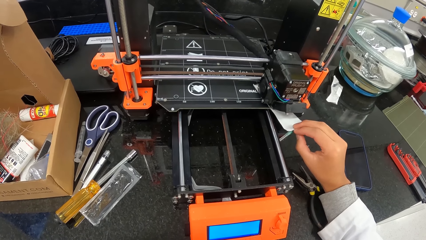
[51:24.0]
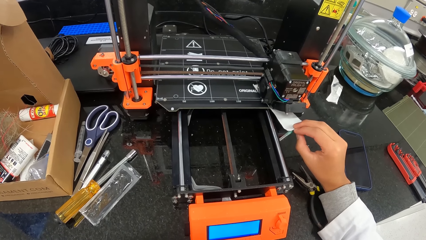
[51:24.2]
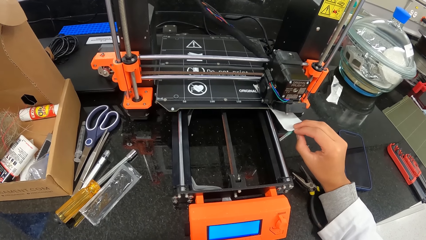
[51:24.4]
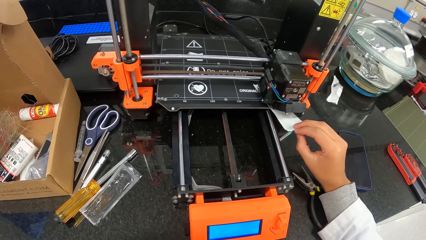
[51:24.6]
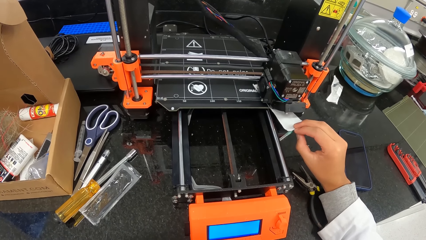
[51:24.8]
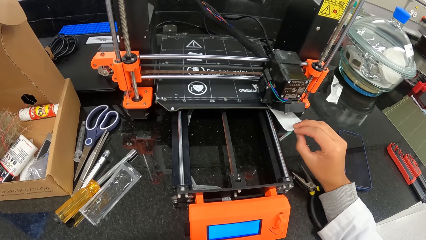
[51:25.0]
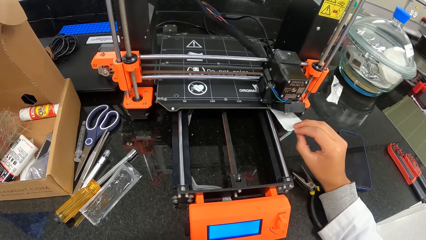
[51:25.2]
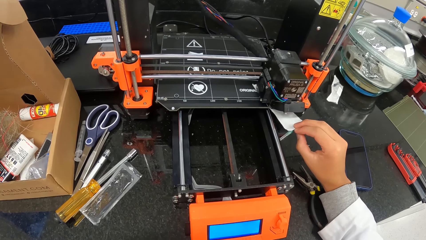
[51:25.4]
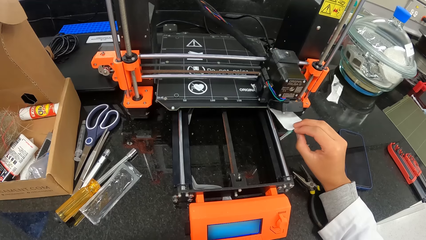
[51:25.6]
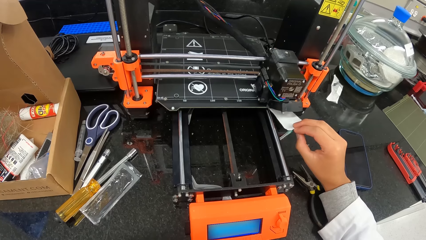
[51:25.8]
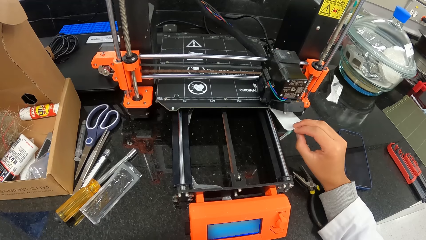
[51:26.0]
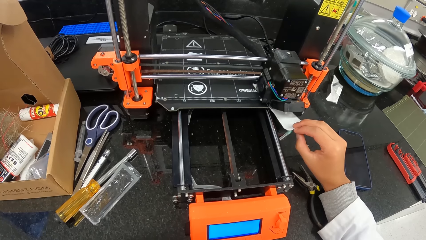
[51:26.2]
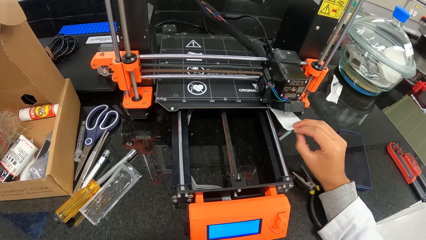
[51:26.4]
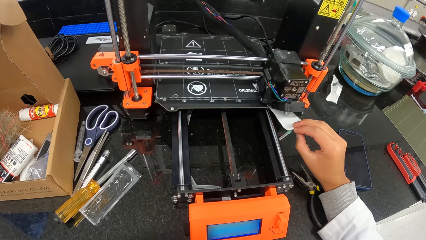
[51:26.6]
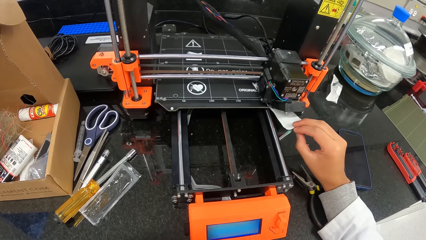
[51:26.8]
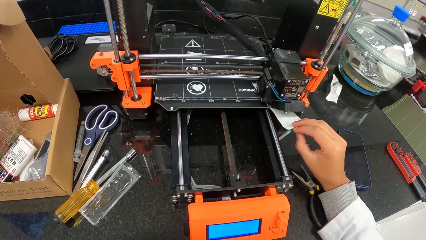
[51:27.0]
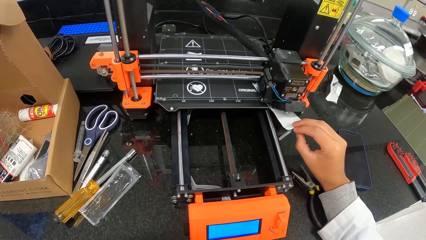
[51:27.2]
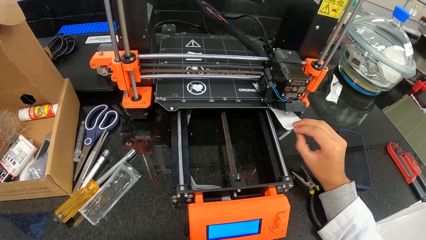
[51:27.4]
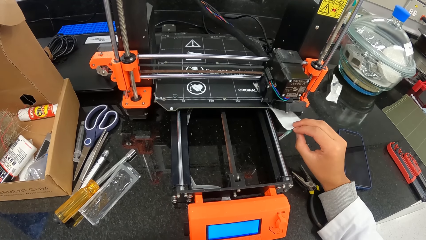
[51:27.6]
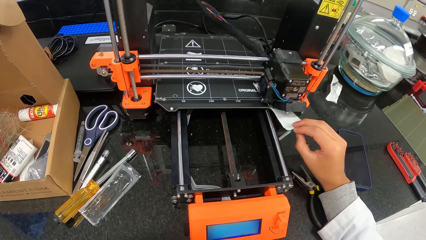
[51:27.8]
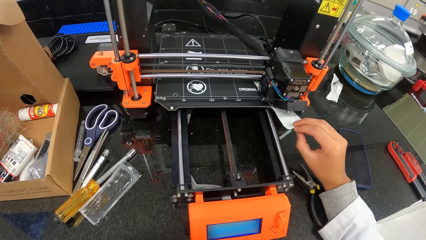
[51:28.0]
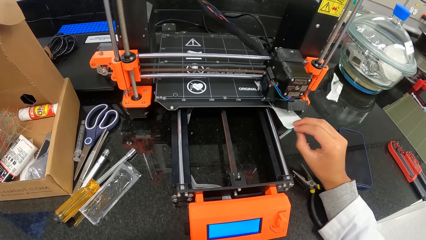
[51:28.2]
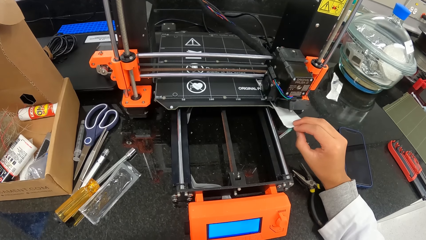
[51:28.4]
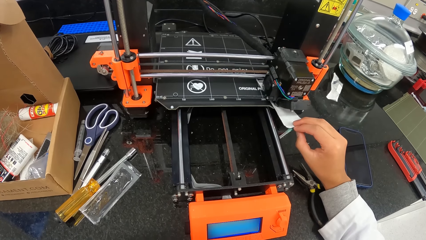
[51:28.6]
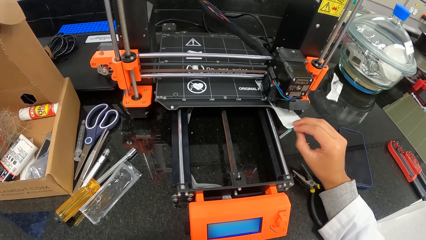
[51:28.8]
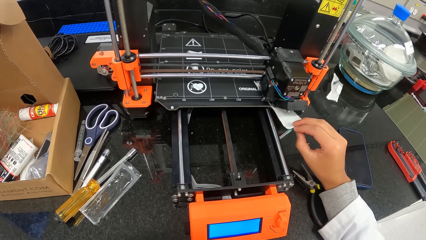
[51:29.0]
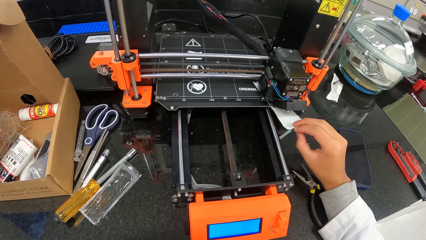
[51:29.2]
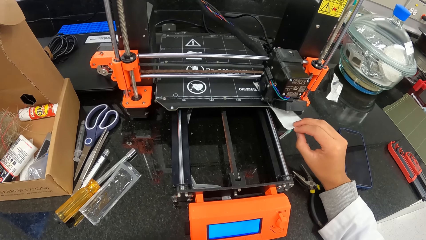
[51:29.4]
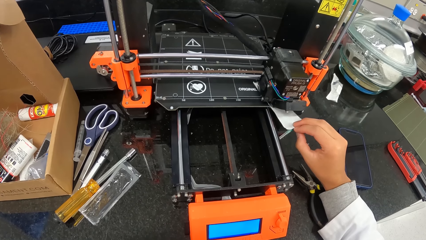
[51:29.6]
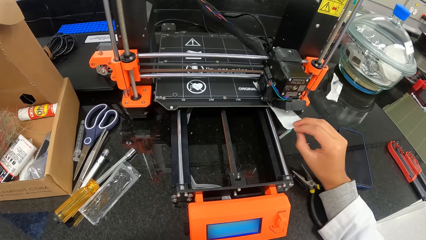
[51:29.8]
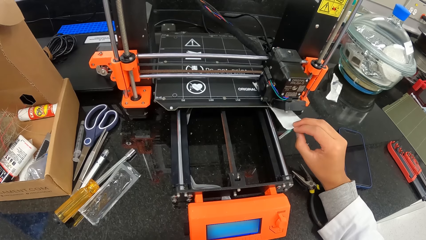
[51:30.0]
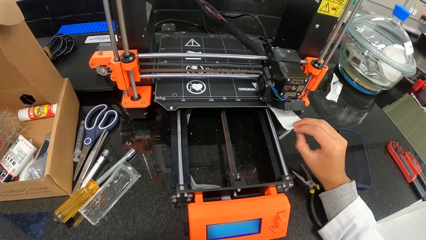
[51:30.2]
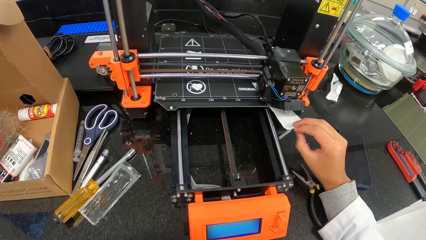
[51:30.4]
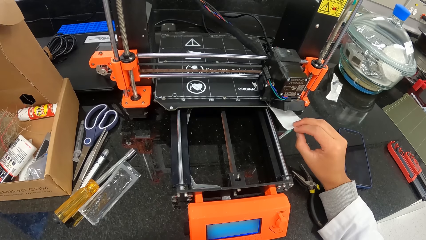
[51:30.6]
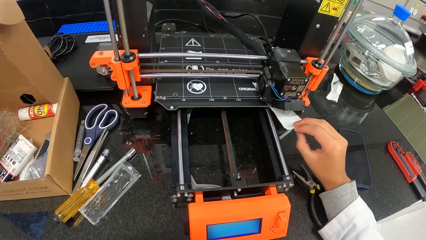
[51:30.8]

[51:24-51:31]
The camera wearer holds the paper under the carriage of the 3D printing machine with his right hand.

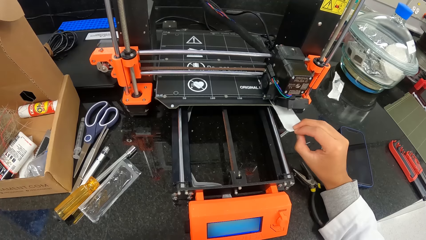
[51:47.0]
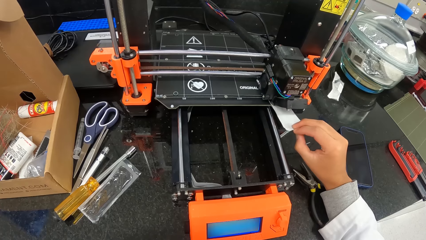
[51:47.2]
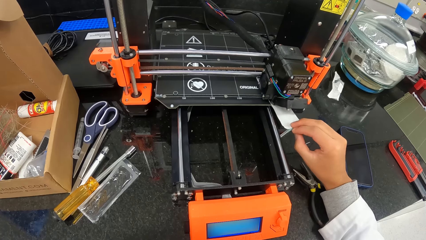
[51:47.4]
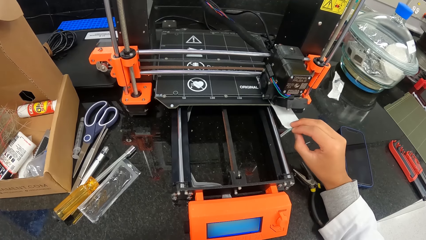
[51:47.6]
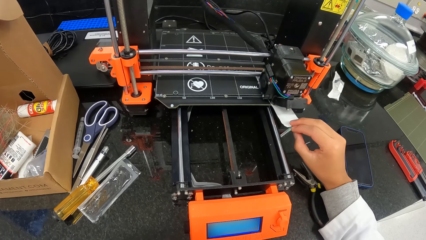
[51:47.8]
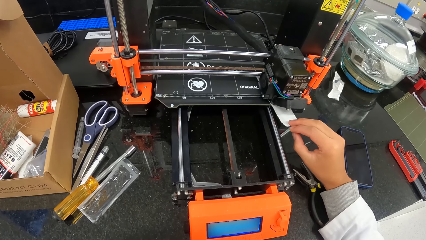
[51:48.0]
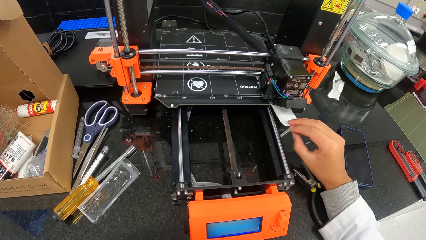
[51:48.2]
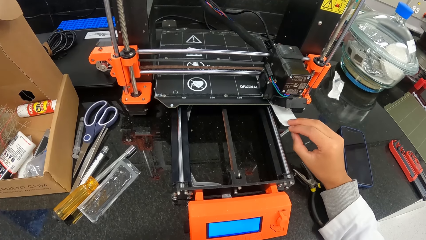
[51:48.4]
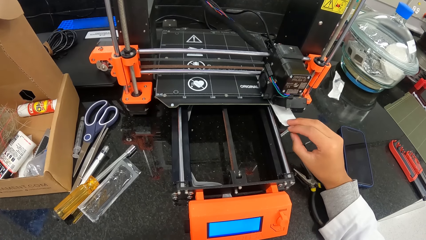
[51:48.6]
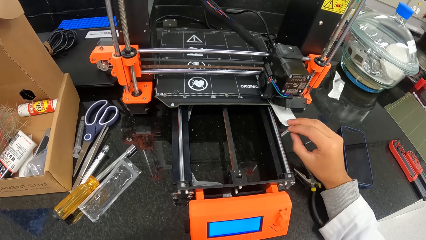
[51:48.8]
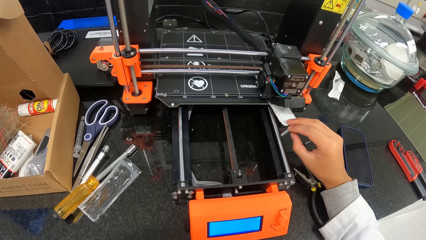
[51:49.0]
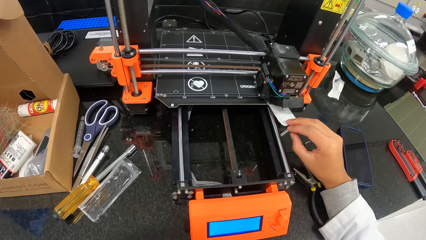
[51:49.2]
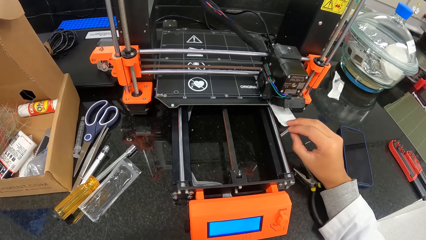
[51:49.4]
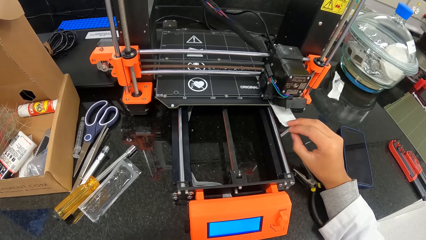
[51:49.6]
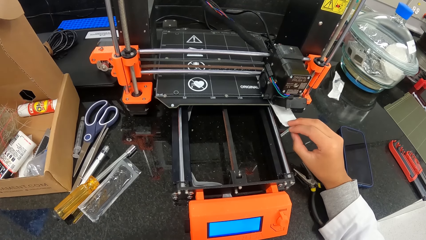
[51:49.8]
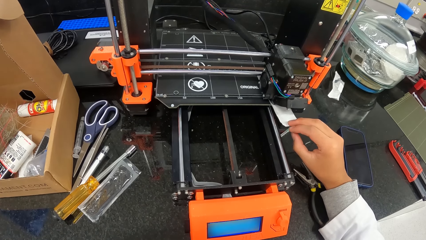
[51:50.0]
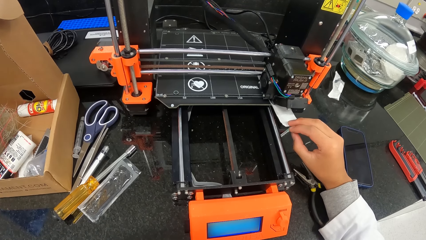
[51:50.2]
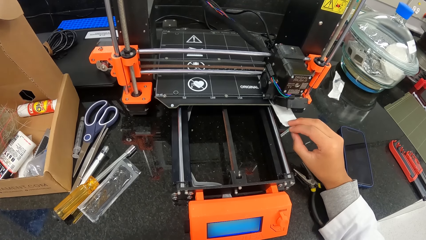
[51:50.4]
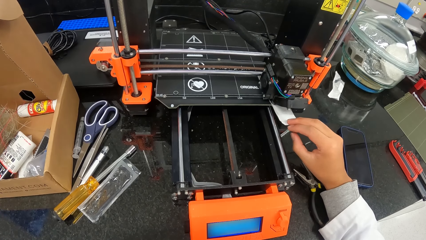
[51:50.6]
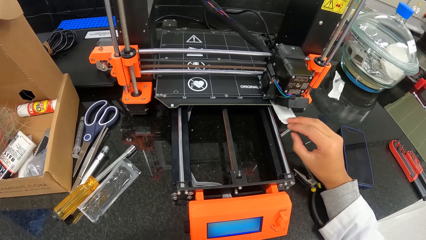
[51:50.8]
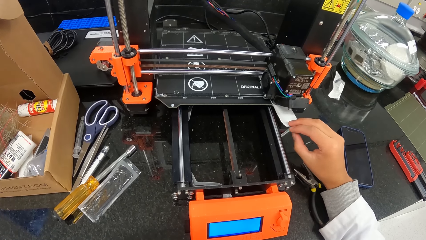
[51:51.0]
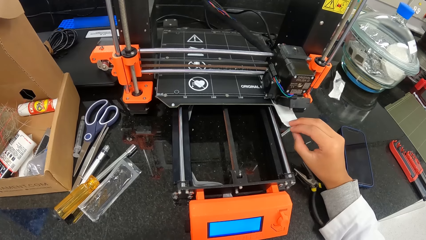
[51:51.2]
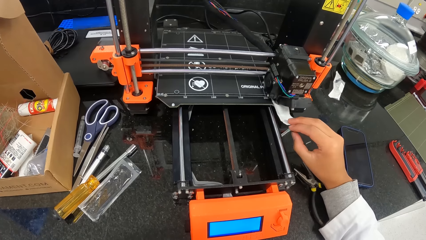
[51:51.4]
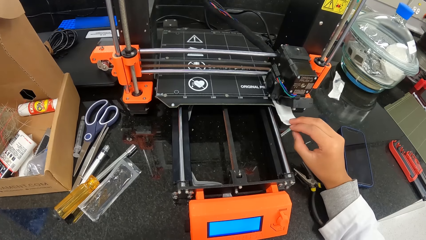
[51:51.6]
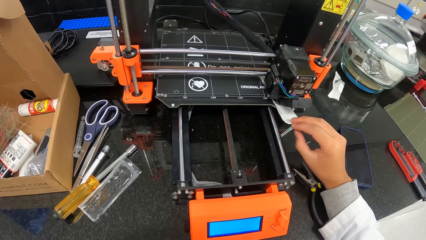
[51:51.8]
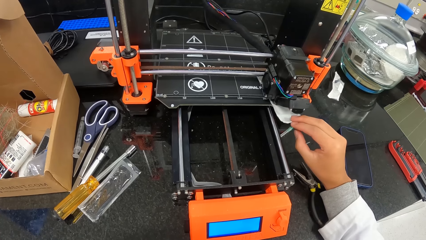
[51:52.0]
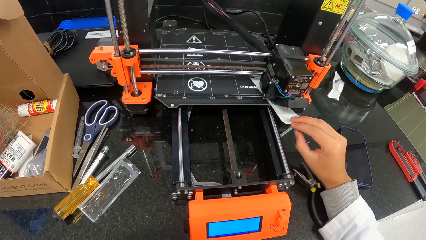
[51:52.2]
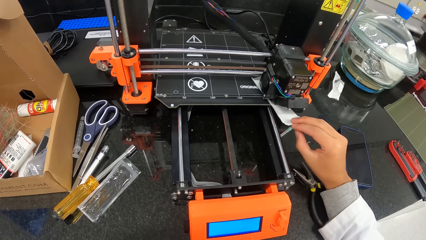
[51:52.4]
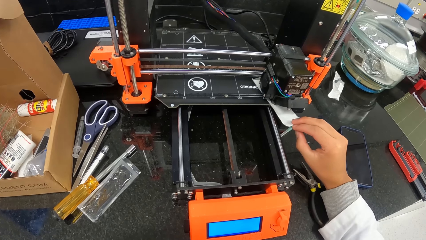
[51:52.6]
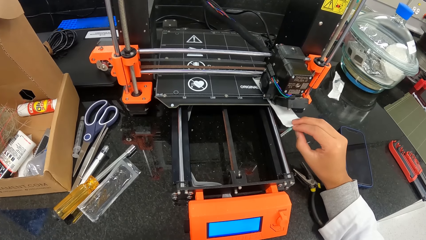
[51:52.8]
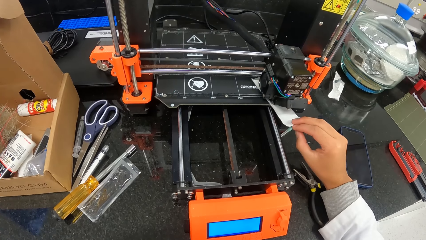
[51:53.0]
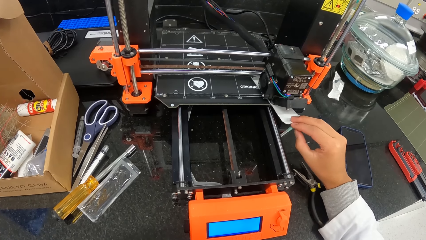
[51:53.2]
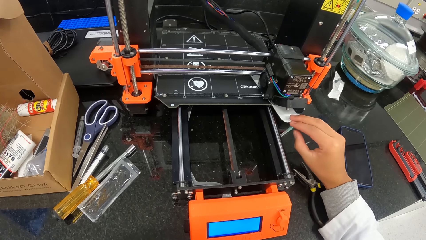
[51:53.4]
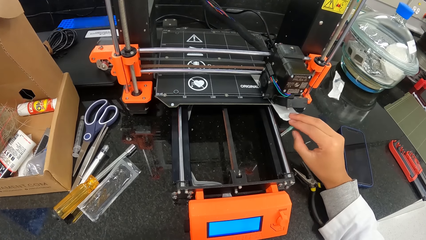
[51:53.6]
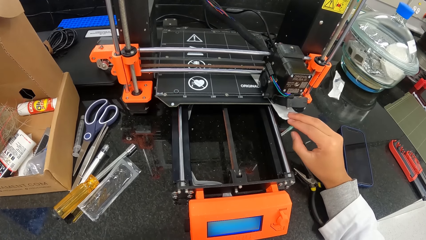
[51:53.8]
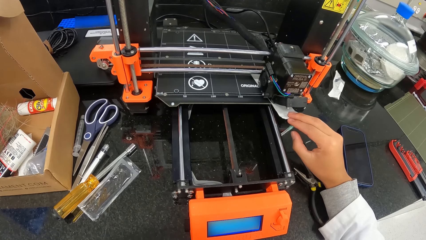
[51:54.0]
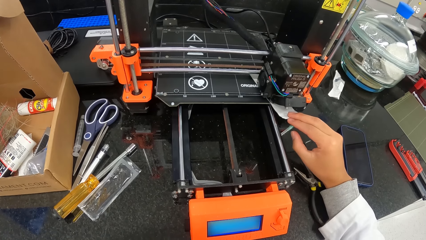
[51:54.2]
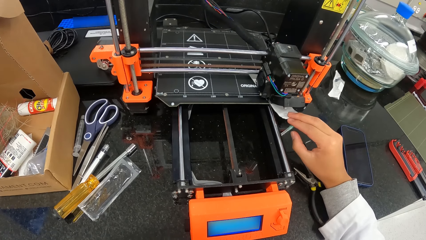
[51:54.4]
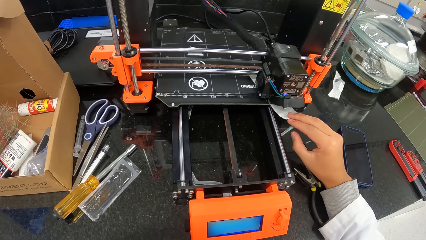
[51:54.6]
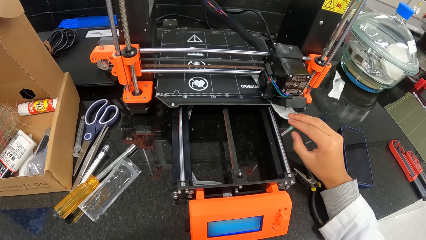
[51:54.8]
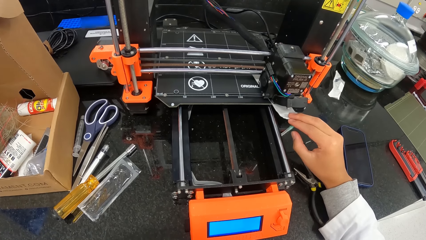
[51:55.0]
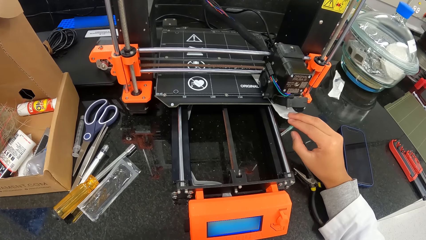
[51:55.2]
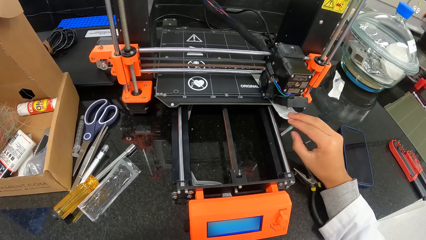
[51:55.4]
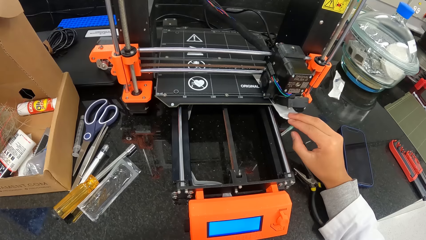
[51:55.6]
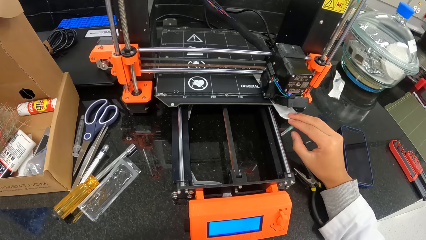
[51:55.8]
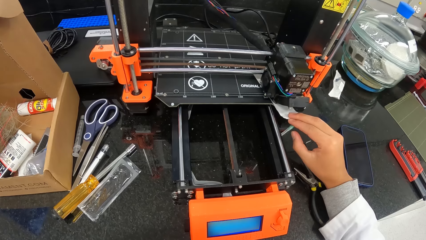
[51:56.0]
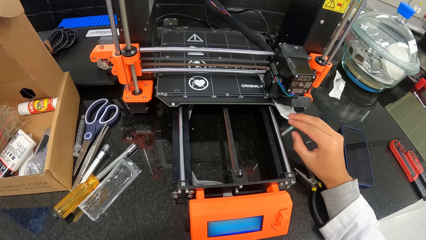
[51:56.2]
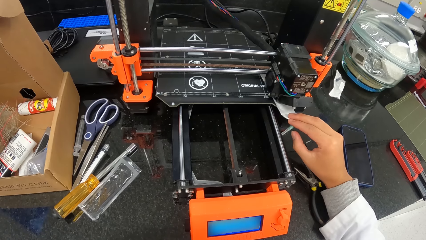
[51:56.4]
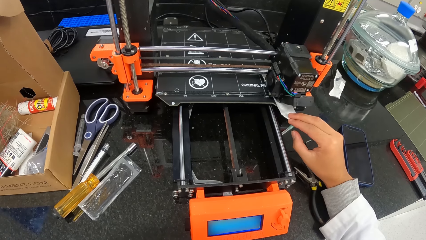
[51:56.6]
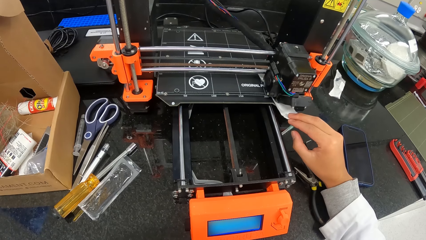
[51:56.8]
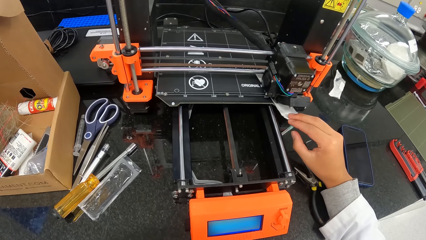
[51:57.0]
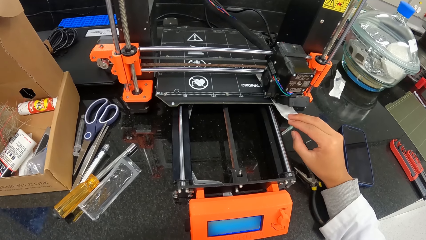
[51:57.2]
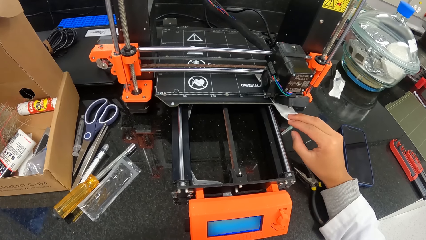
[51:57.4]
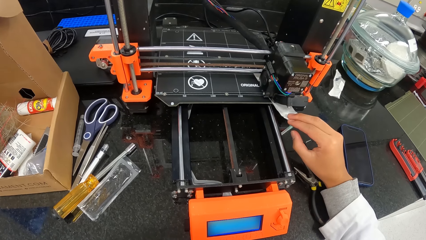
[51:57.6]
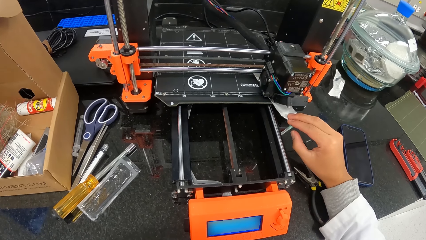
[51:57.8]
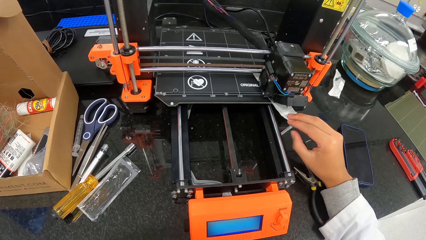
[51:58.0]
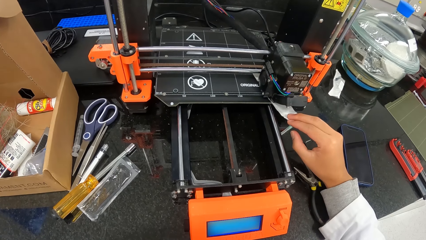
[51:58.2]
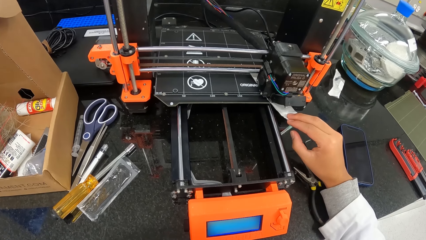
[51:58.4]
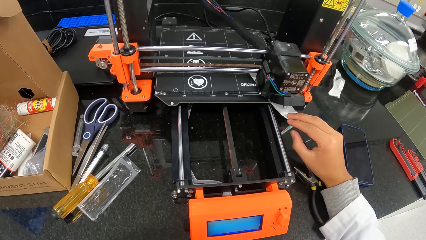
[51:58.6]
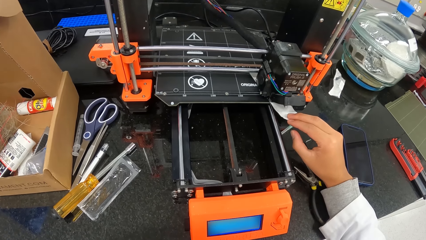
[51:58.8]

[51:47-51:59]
The camera wearer moves the paper under the carriage of the 3D printing machine with his right hand. He holds the paper under the carriage of the 3D printing machine with his right hand.
